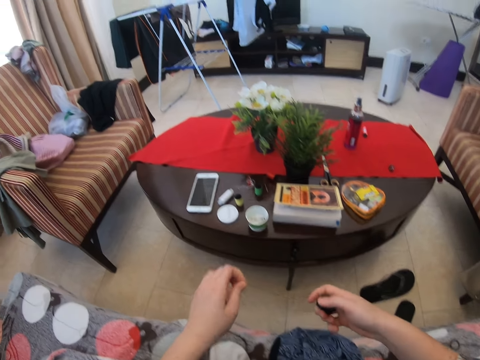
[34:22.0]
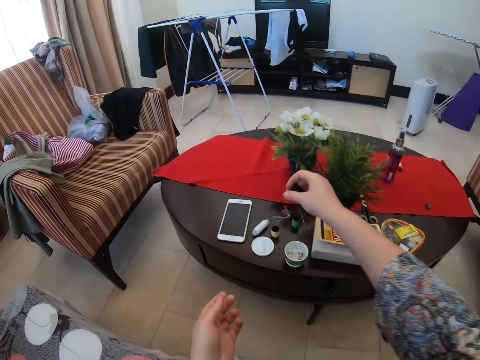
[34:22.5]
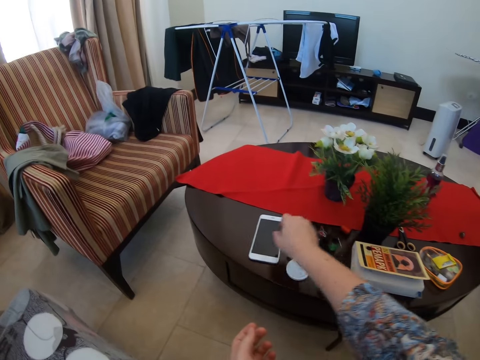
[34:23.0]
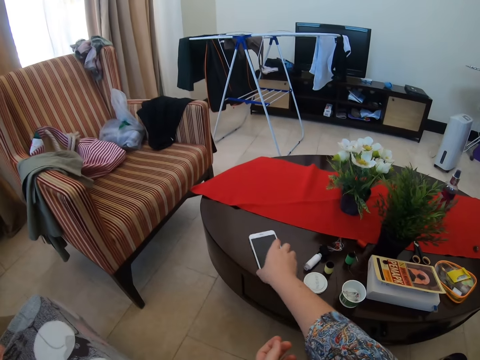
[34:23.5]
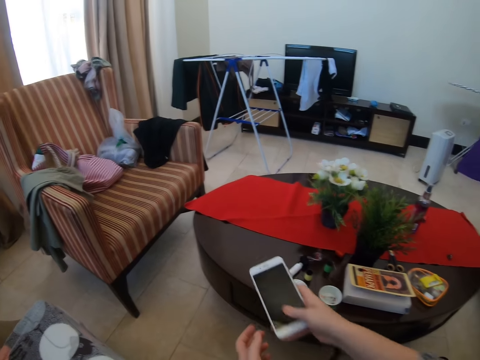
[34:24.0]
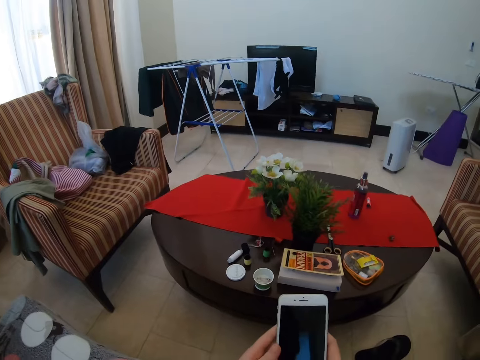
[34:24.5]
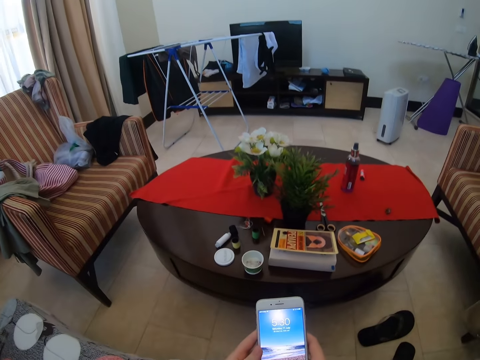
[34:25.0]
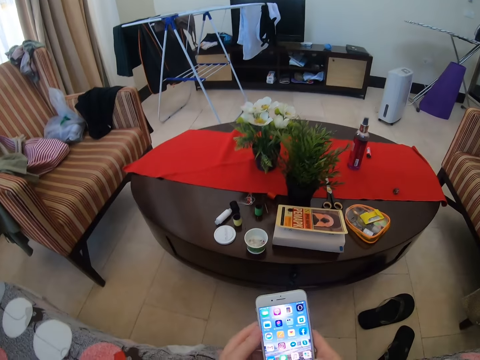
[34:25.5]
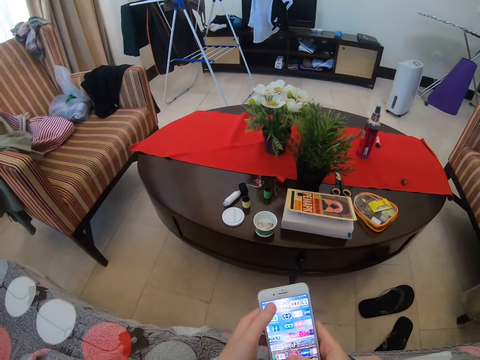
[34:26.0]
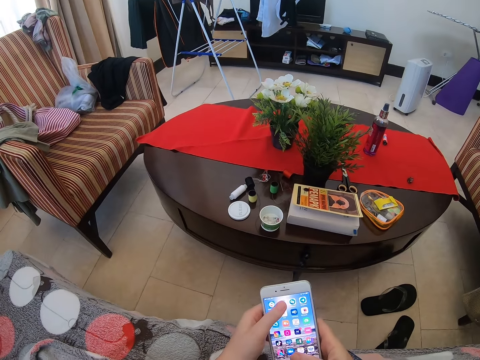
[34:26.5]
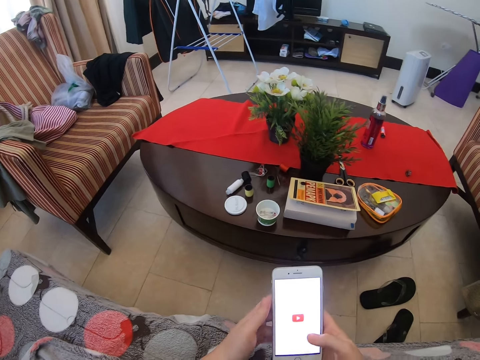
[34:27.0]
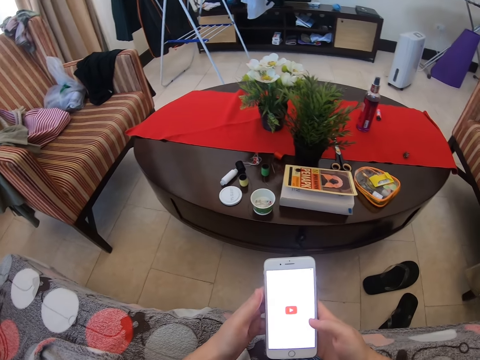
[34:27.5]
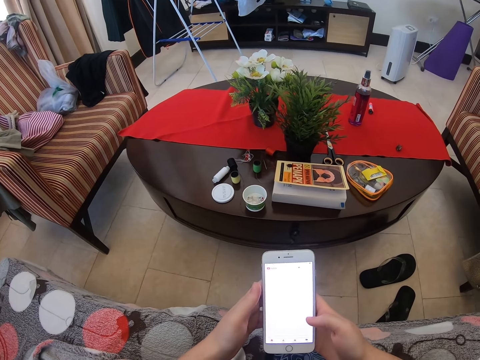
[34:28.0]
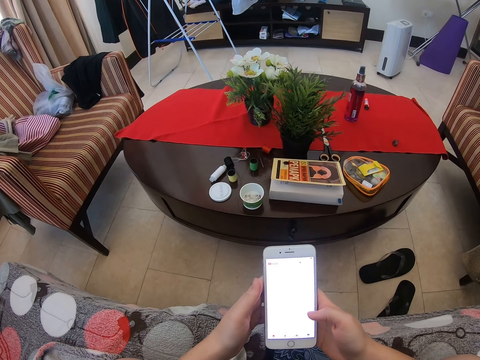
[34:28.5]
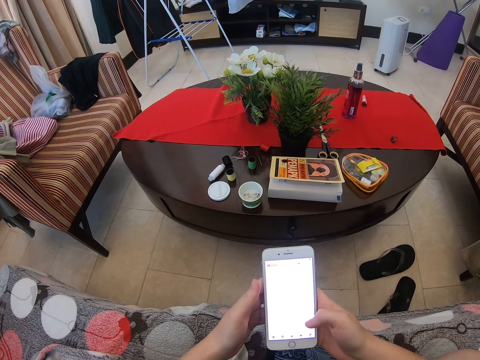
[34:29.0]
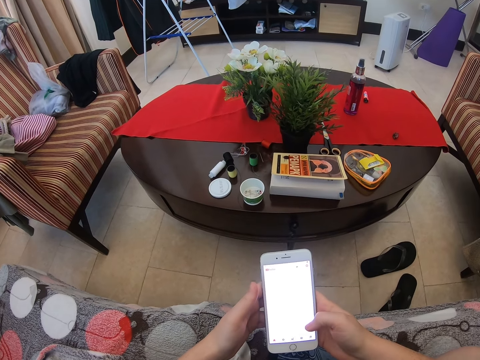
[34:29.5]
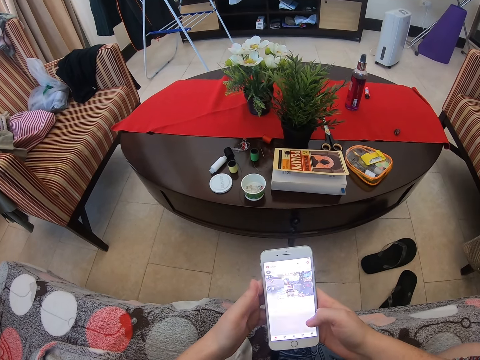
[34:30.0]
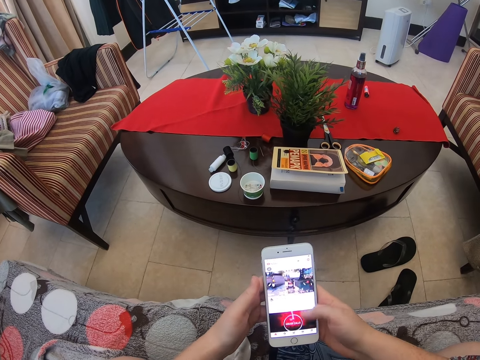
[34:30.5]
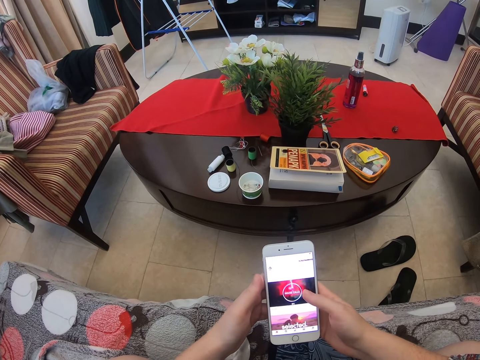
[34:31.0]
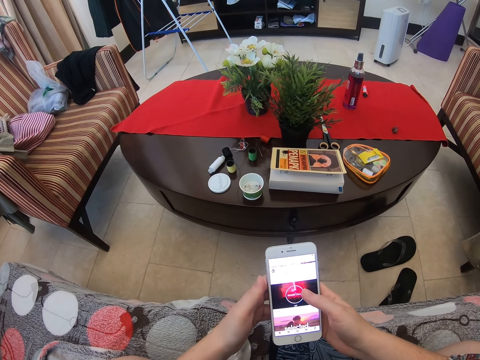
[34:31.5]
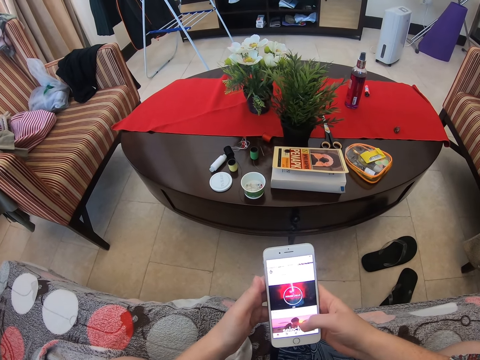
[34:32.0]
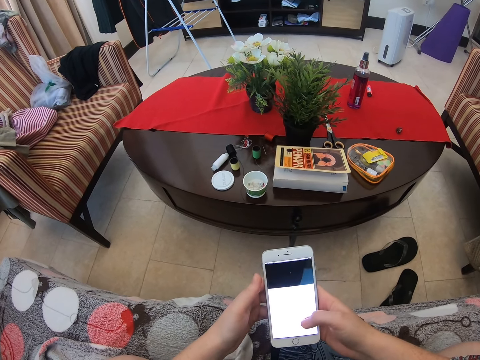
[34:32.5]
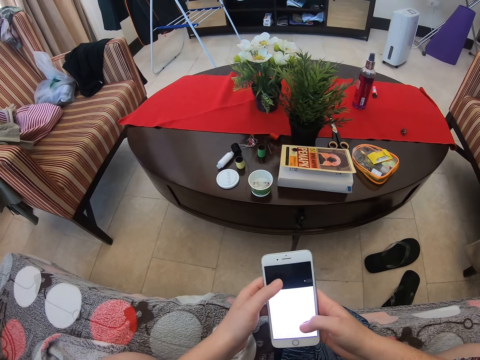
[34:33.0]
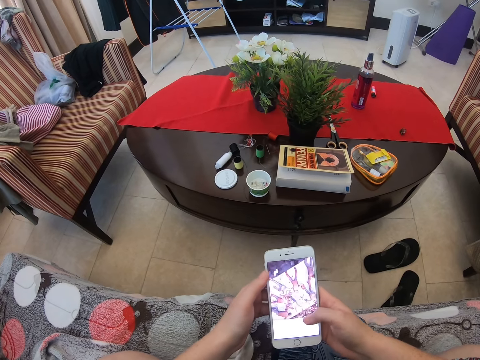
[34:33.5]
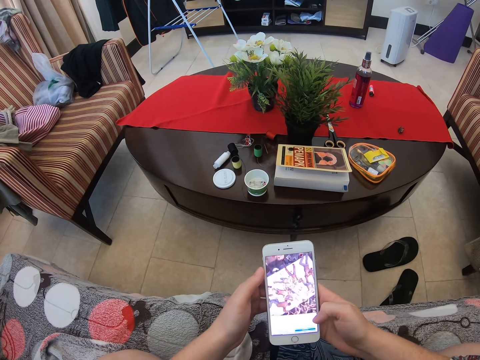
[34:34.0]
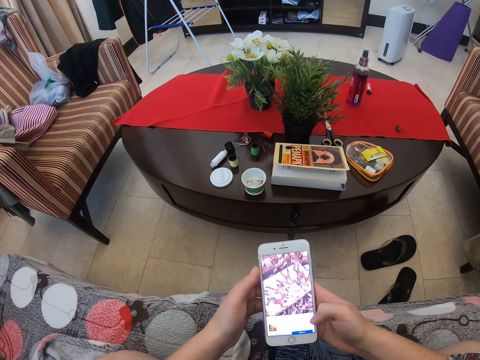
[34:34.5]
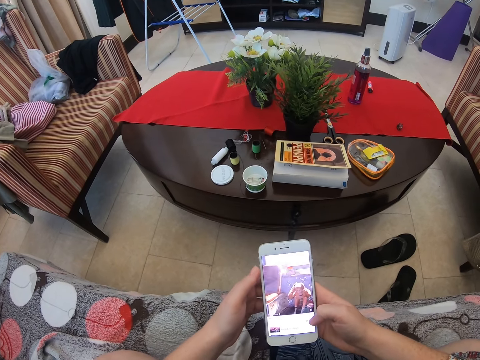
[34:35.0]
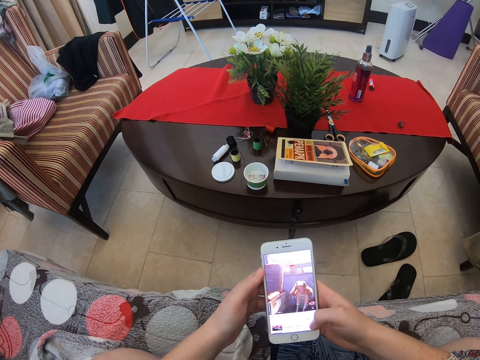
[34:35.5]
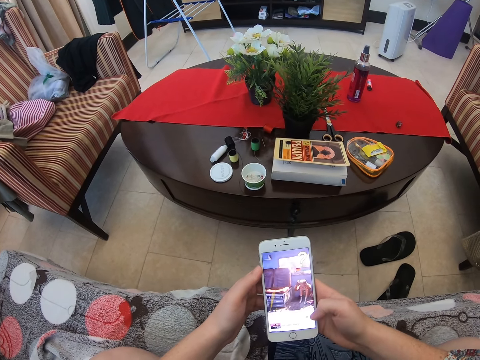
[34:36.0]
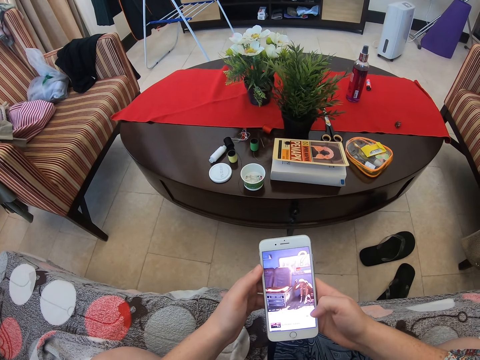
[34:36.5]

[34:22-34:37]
The camera wearer puts the thread roll on the table. They take the phone. They use the phone.

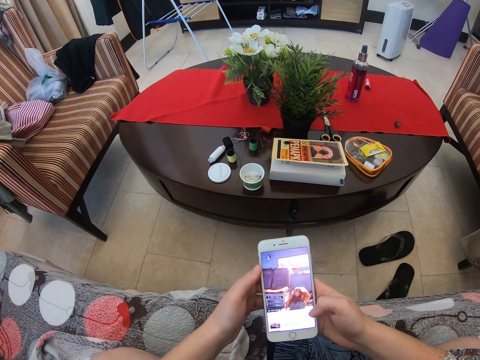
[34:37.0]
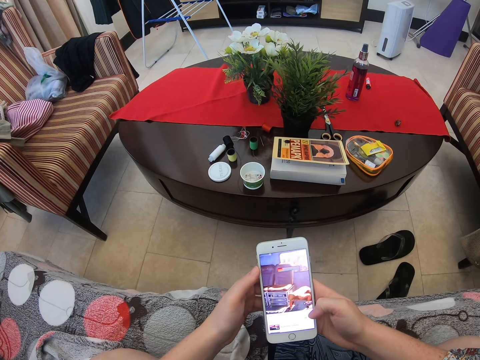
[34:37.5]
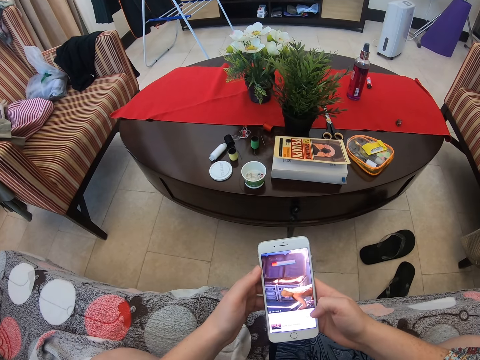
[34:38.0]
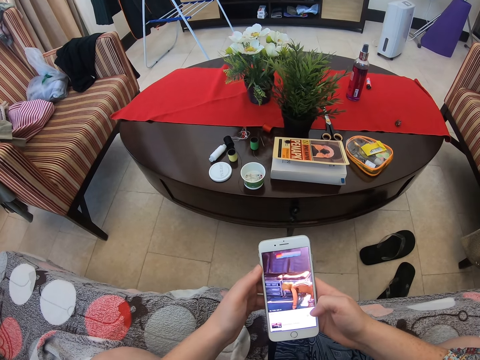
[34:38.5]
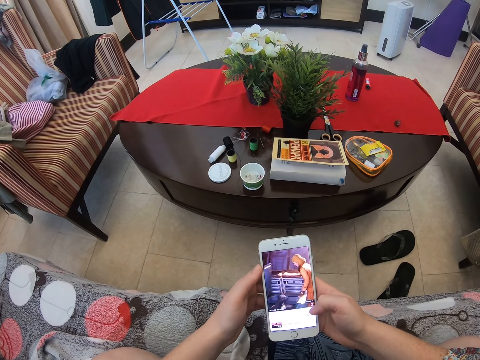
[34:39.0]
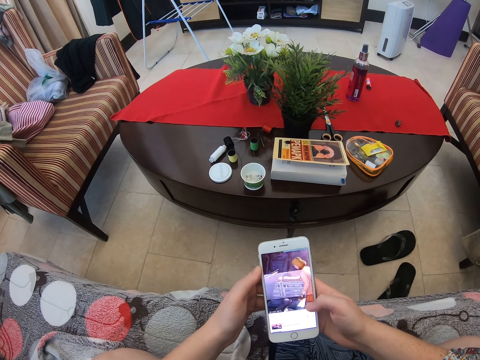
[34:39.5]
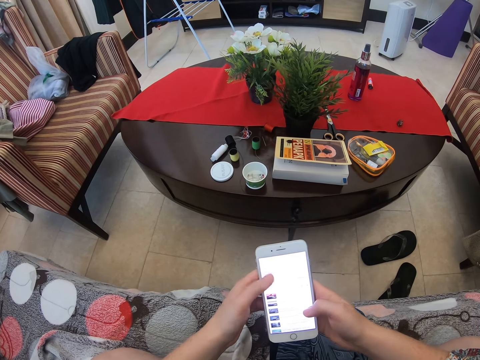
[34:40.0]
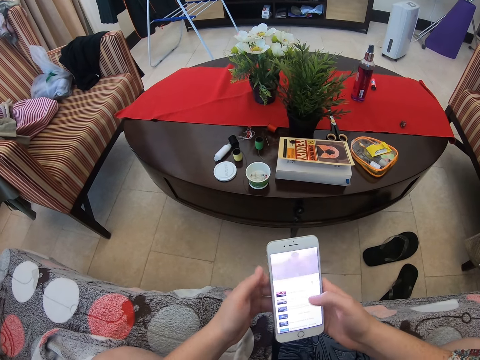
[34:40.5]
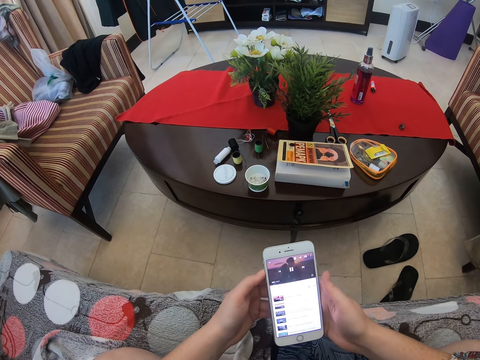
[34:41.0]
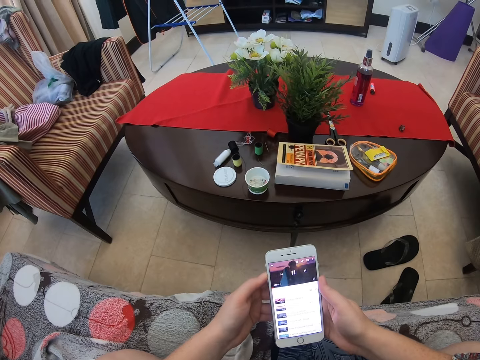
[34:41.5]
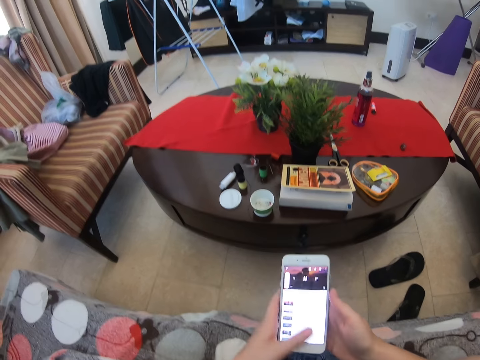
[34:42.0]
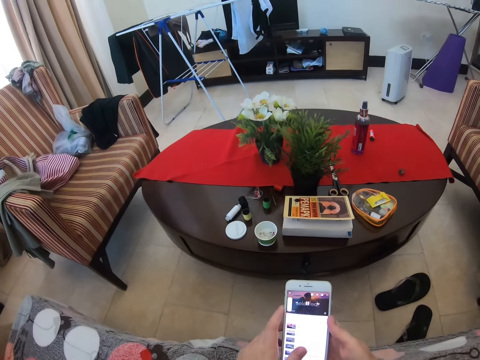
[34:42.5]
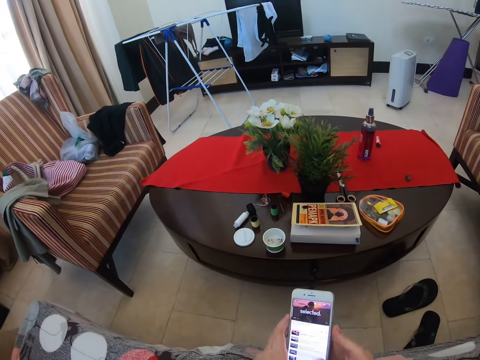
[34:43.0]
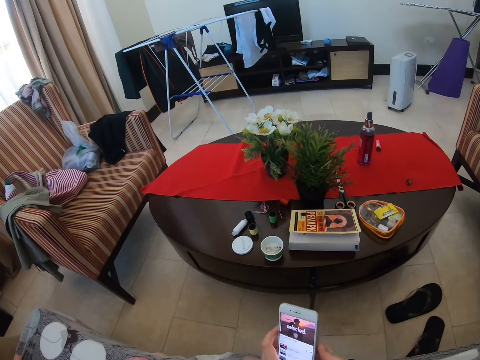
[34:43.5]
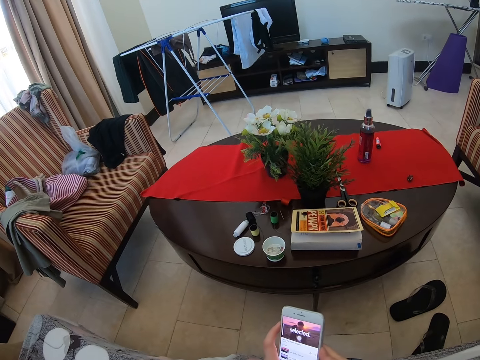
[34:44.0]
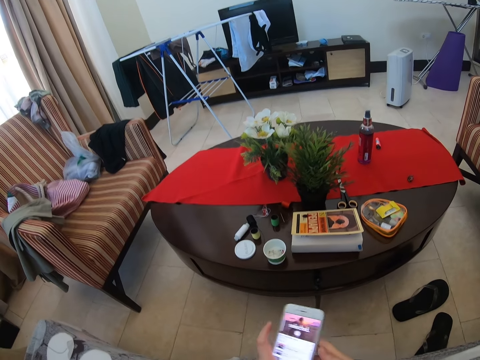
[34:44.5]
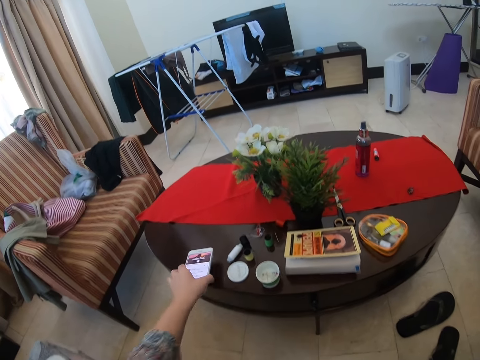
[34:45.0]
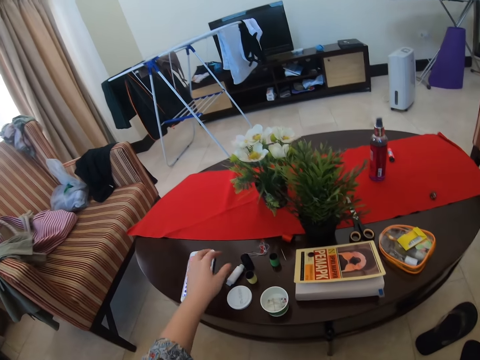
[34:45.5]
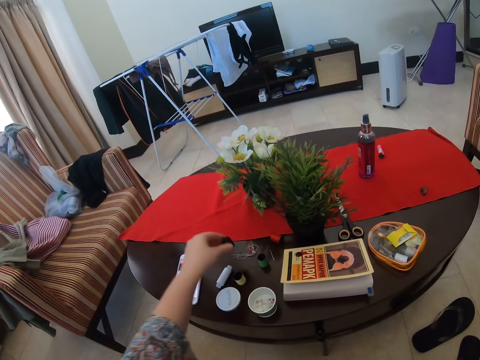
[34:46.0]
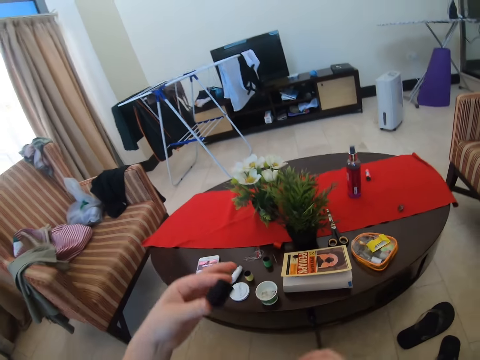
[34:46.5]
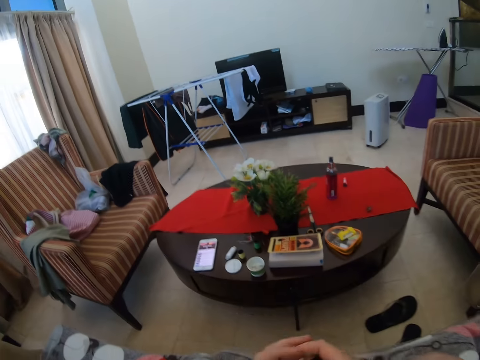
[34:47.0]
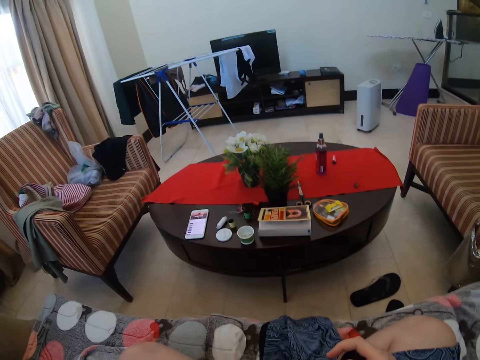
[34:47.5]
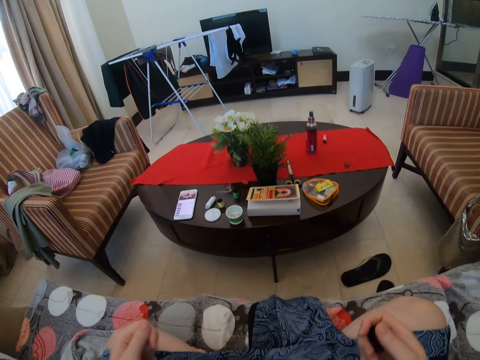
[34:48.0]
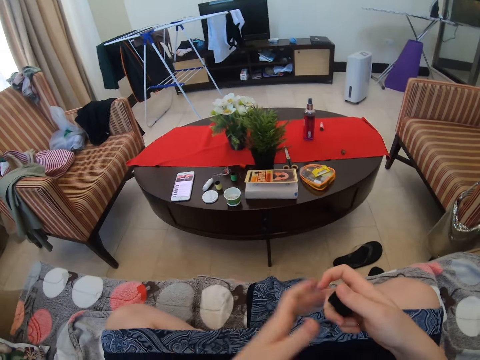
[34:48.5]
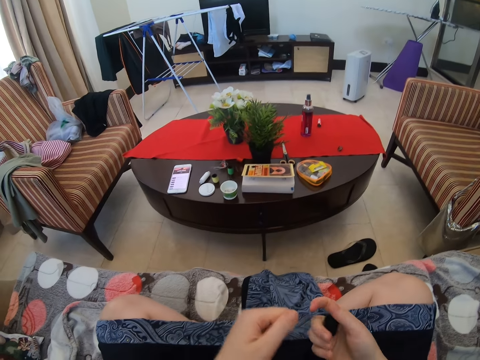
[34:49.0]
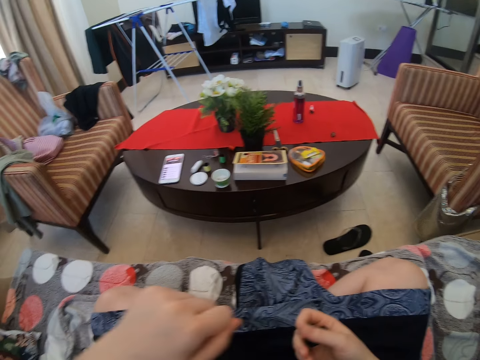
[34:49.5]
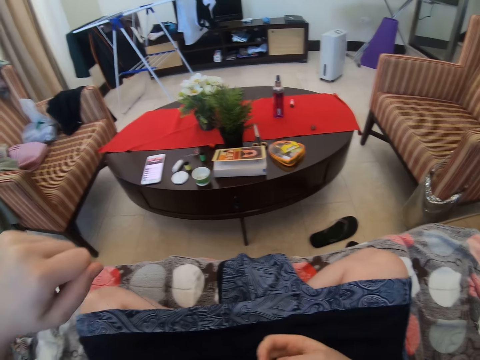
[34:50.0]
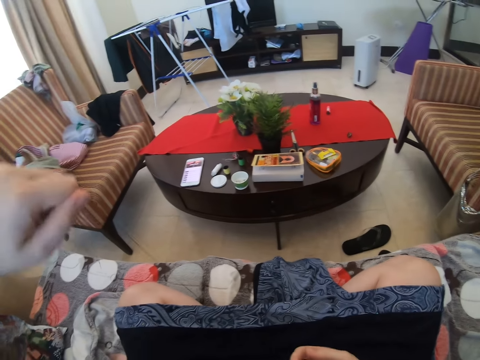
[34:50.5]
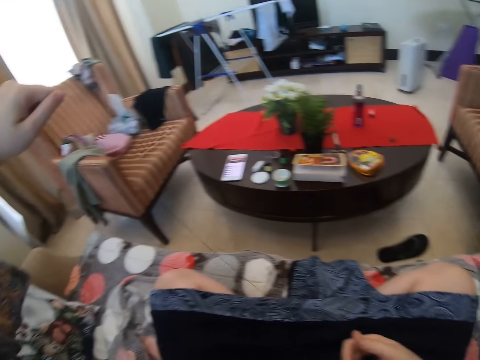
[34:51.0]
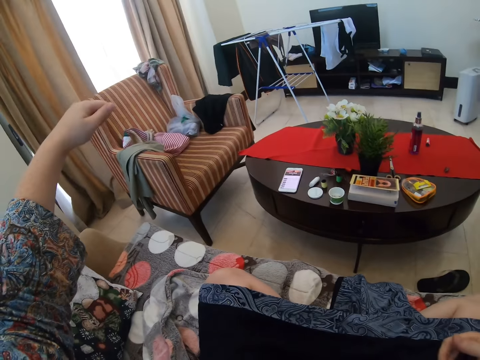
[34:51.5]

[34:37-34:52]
The camera wearer puts the phone on the table. They take the thread roll. They pull the thread. They unwind the thread from the roll.
